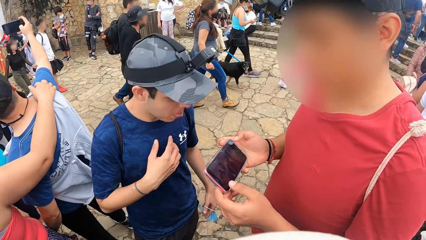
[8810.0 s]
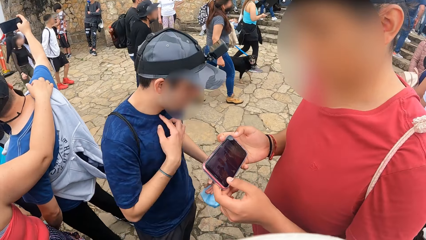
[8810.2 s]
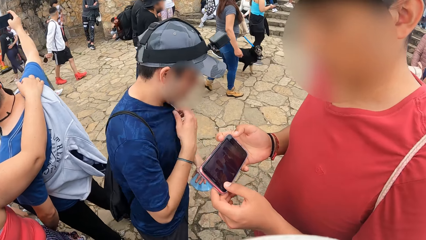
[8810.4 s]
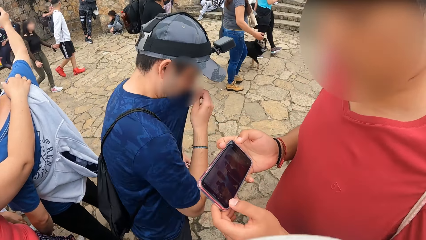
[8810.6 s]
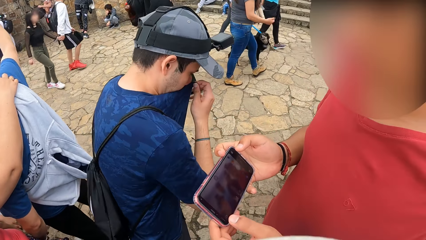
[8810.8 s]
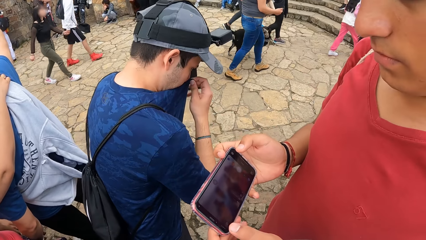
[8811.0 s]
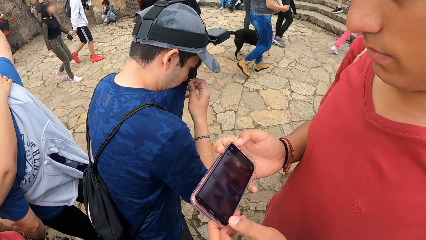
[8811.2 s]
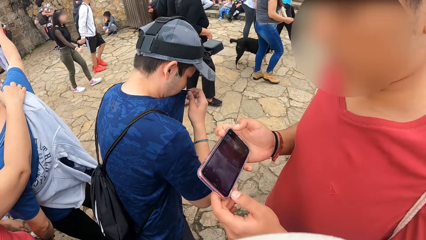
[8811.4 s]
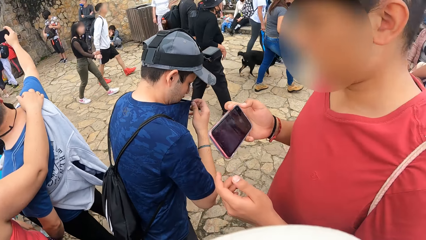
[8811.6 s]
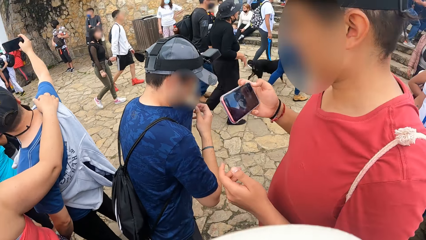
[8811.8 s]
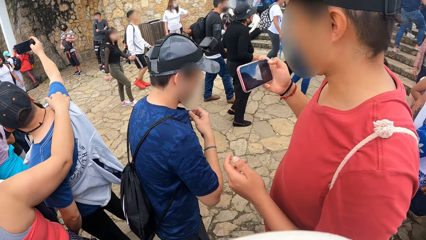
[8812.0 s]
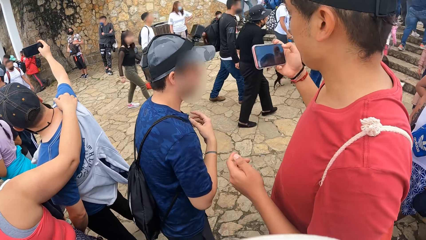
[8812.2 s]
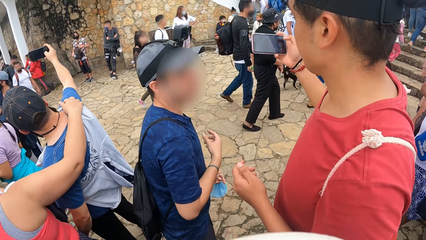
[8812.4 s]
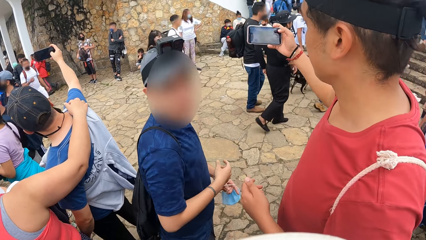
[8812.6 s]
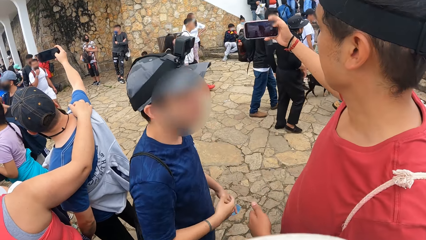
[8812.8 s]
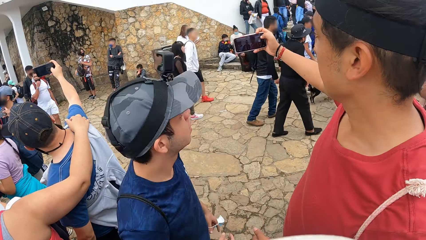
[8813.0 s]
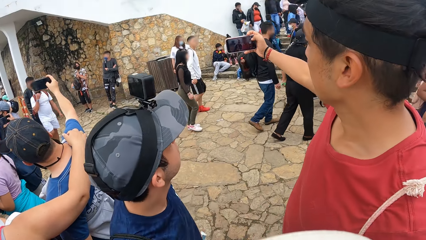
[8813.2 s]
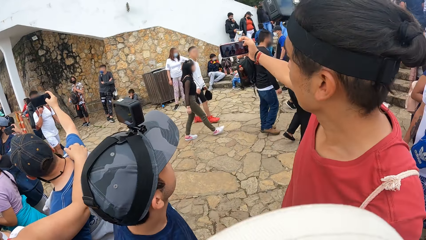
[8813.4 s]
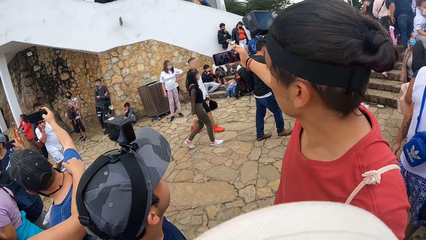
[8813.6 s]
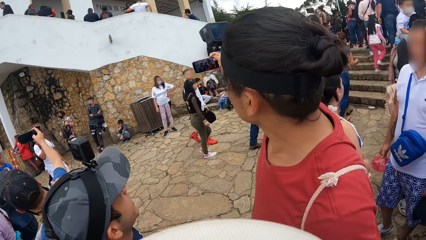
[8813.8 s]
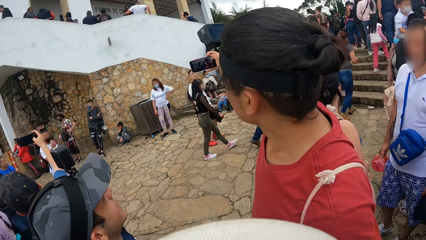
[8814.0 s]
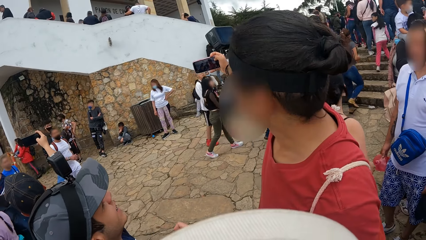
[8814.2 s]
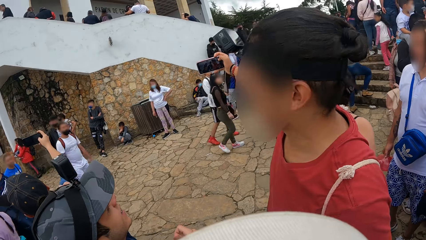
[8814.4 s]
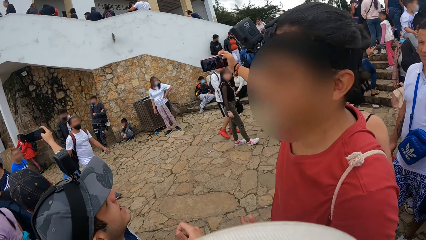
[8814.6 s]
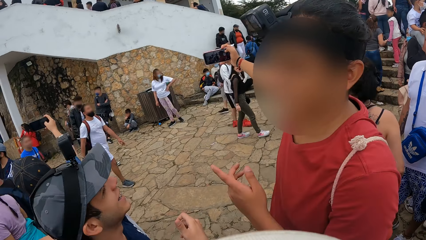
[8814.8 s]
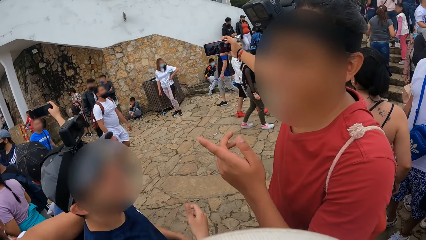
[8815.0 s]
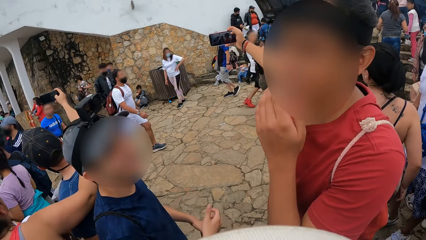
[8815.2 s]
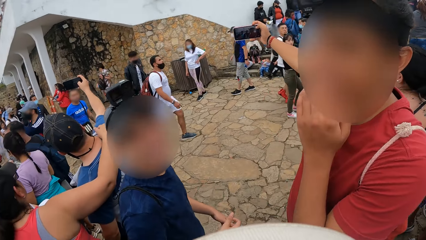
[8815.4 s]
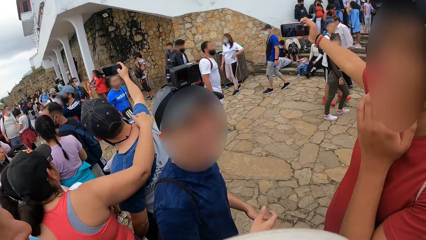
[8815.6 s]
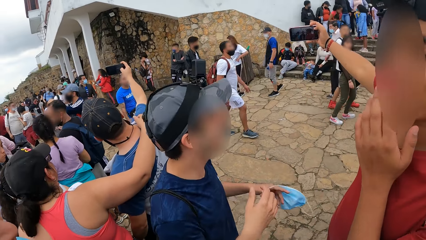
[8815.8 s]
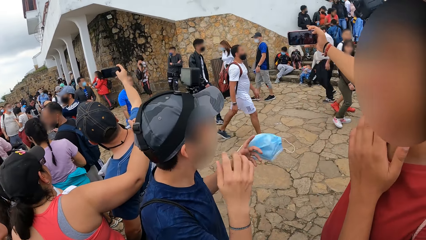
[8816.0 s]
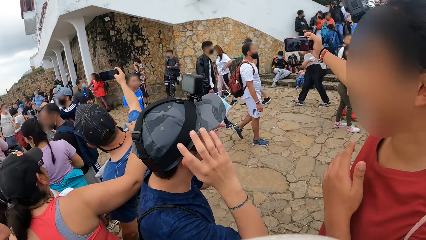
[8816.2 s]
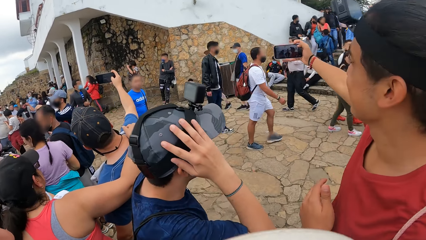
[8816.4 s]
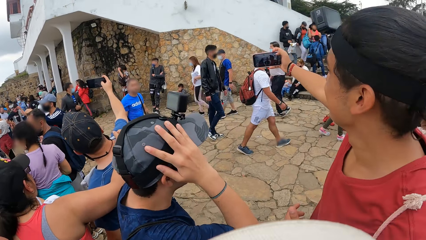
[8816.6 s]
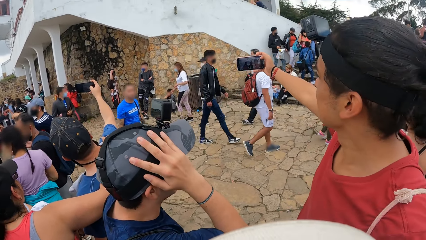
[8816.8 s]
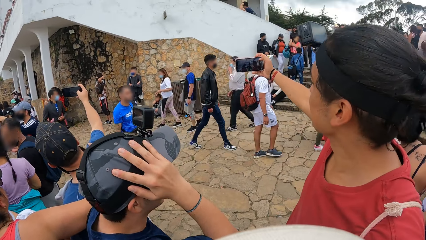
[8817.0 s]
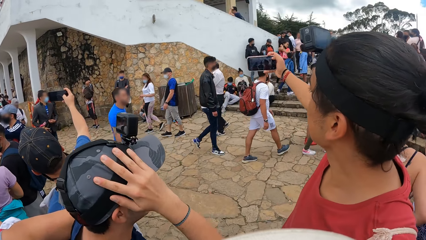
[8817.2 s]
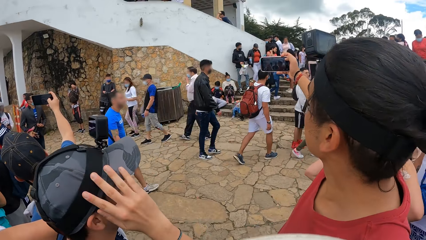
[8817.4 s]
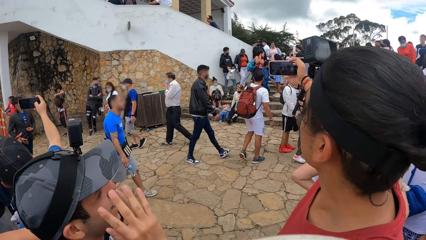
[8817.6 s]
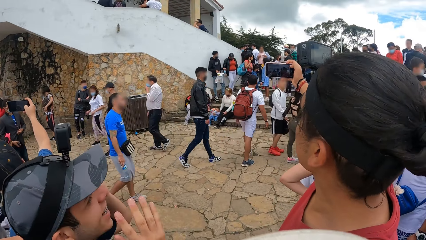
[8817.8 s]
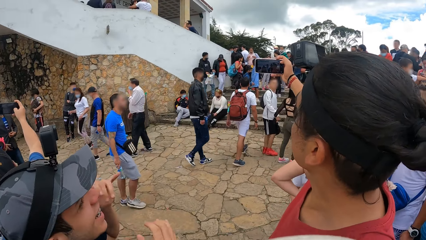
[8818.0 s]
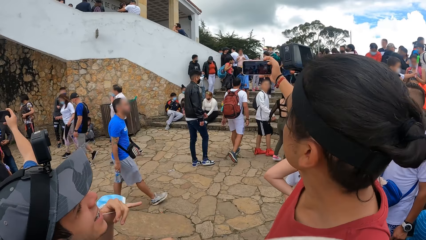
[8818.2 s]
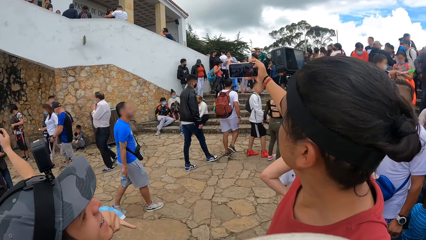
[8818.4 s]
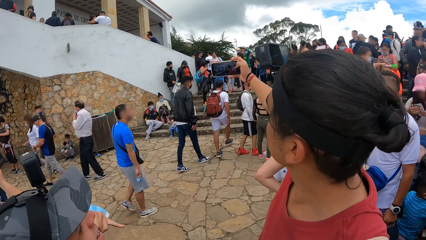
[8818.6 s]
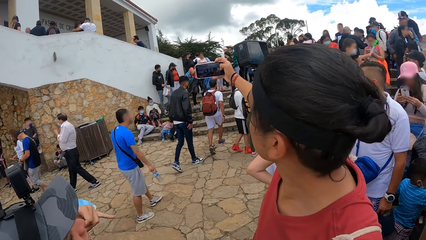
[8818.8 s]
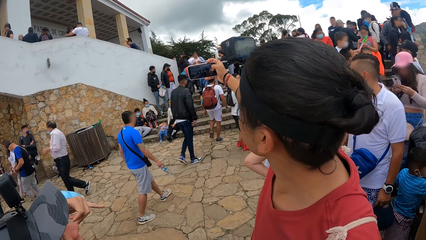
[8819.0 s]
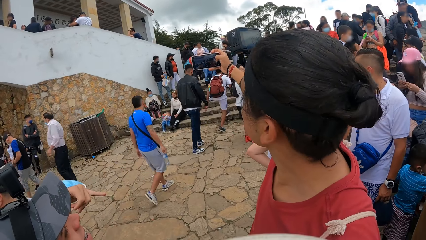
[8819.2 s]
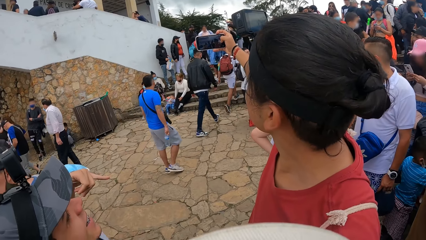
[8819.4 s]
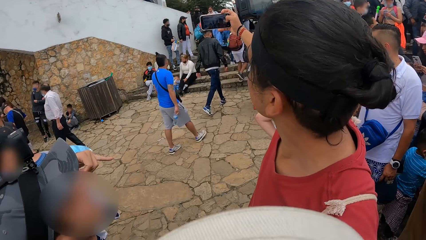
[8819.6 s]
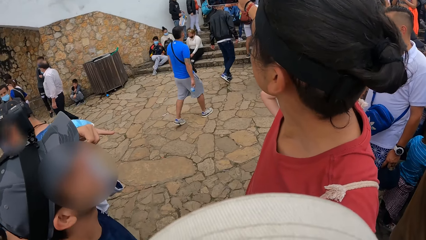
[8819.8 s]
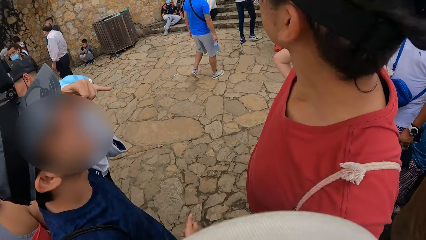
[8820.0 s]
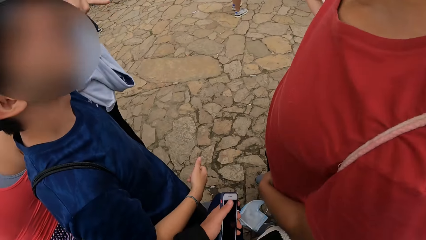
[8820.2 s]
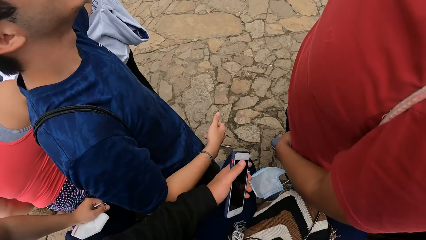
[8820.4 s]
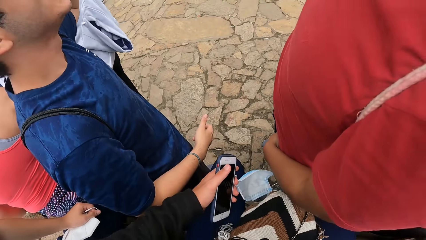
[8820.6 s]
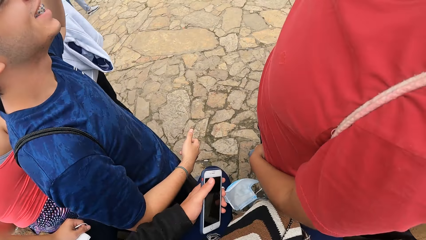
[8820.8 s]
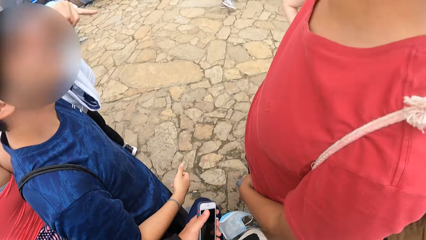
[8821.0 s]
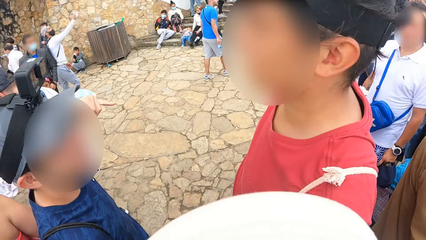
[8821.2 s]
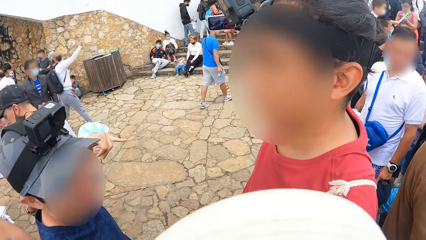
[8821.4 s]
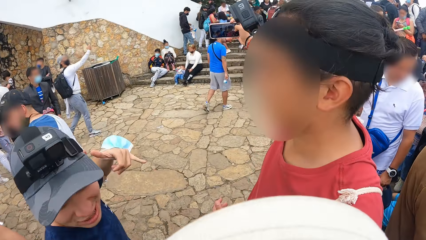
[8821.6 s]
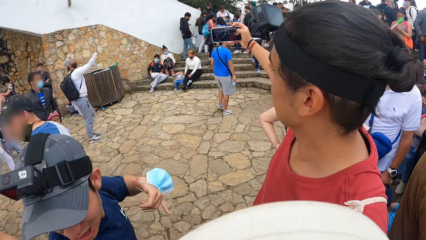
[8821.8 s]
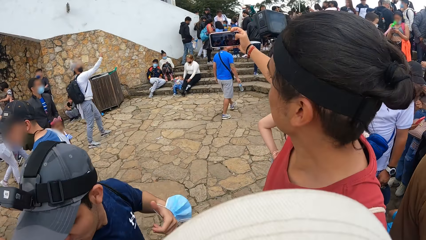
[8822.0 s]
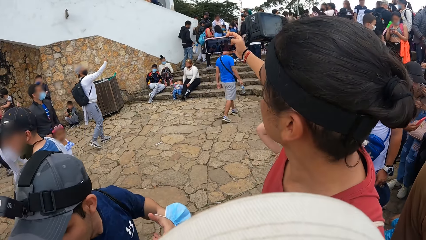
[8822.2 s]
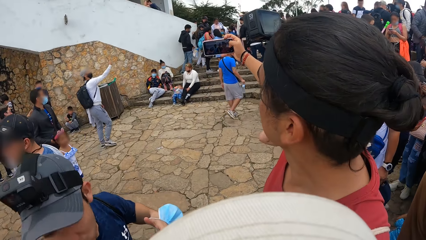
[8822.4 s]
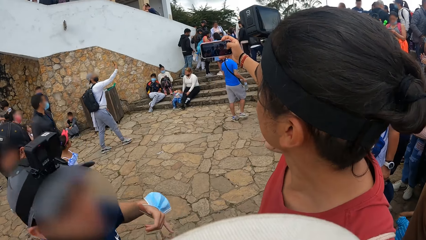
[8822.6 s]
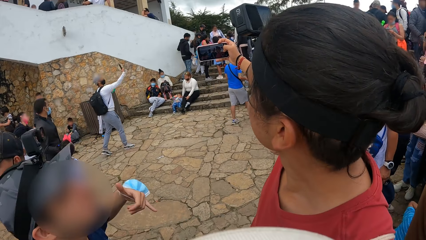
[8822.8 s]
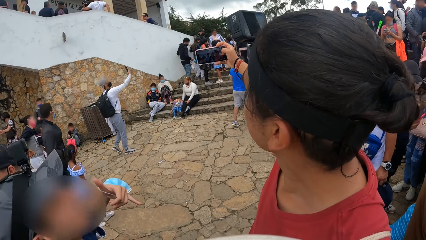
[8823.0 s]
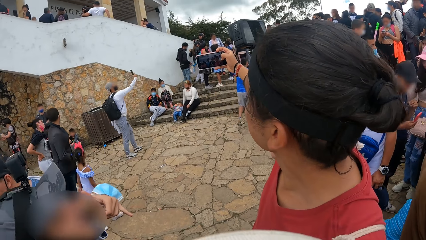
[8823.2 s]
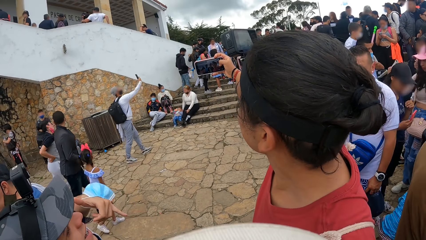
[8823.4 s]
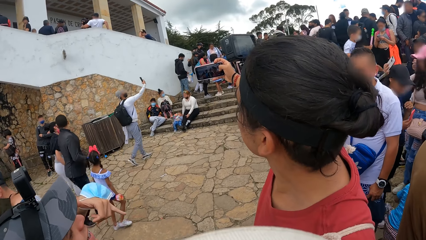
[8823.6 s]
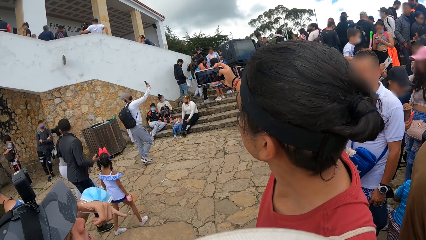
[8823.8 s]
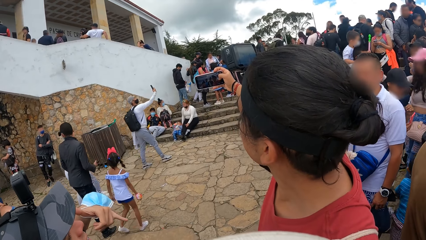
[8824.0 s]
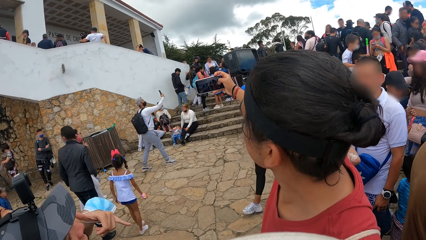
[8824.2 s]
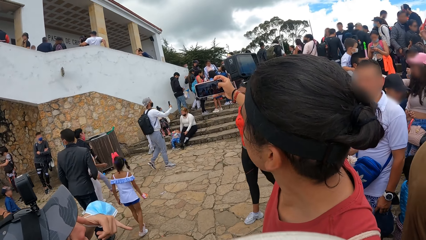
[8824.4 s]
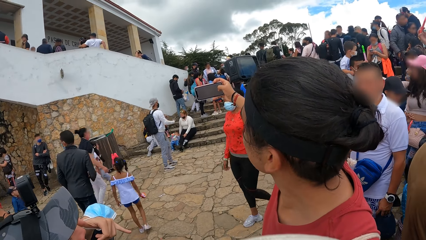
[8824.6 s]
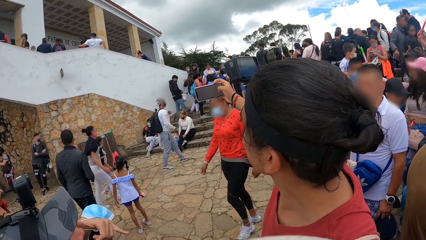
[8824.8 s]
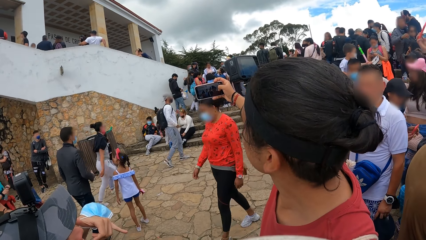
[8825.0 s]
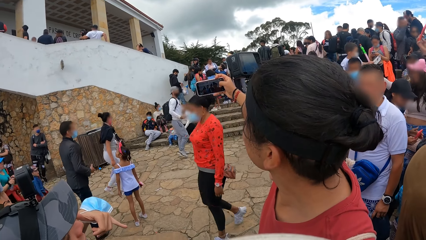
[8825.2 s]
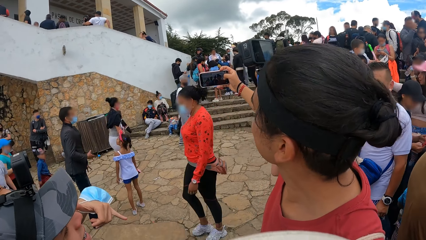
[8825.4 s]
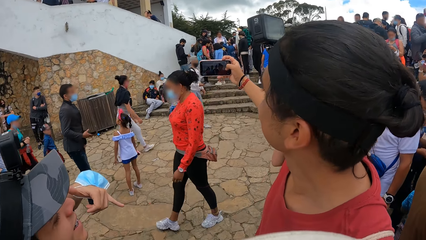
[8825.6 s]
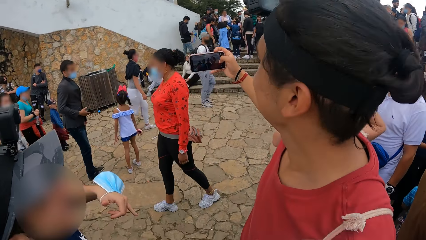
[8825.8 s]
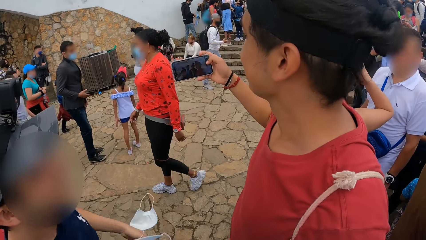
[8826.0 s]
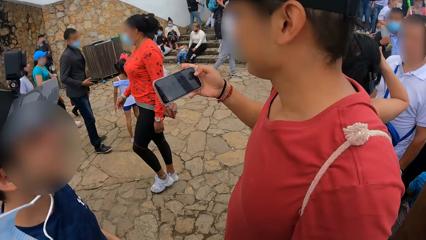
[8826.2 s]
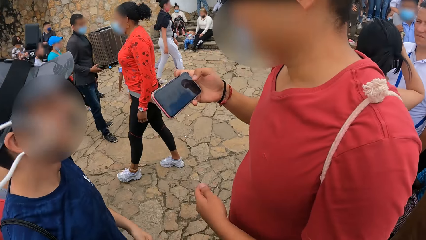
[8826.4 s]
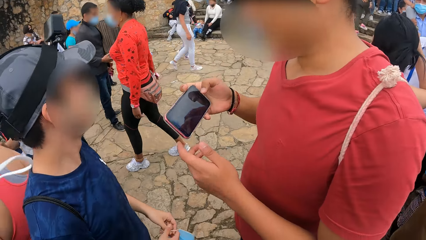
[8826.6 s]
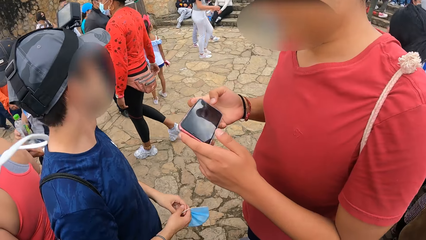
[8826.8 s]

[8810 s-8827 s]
A man covers his nose with his shirt in his right hand. Another man stretches his right hand with the phone. A man operates the phone. The second man points with his left hand. The first man adjusts his cap with his hands. The second man takes a picture with the phone in his right hand.
